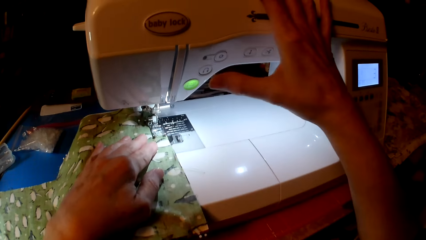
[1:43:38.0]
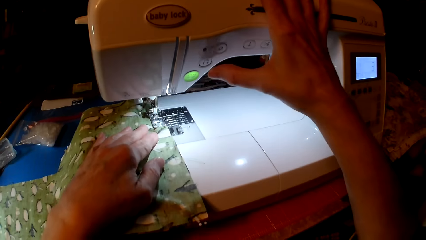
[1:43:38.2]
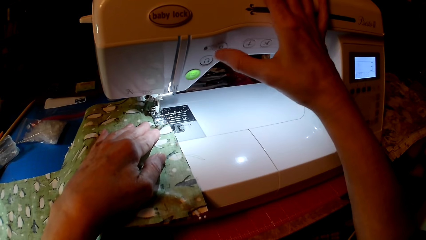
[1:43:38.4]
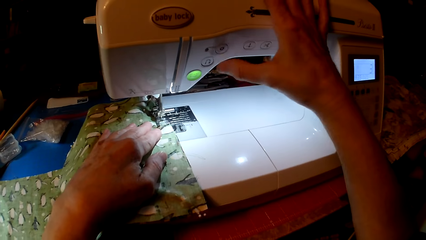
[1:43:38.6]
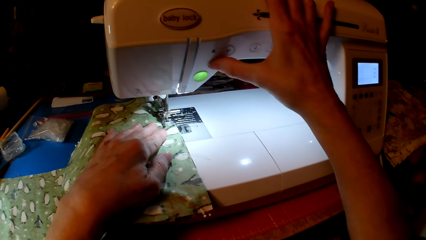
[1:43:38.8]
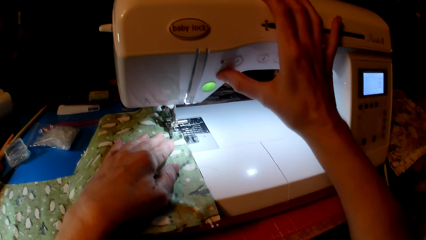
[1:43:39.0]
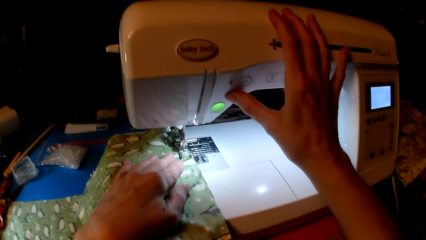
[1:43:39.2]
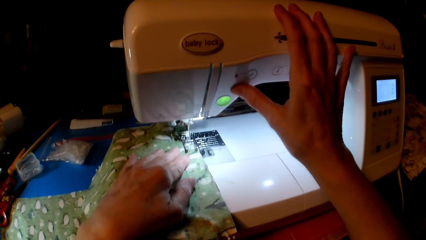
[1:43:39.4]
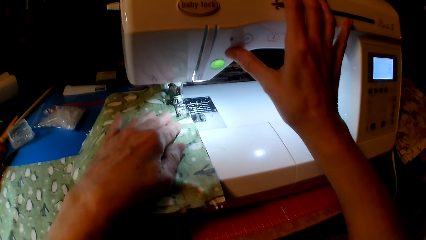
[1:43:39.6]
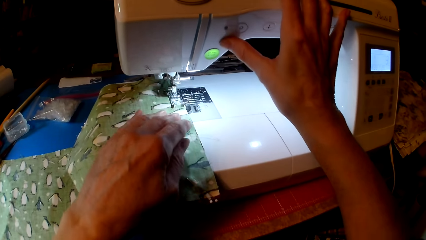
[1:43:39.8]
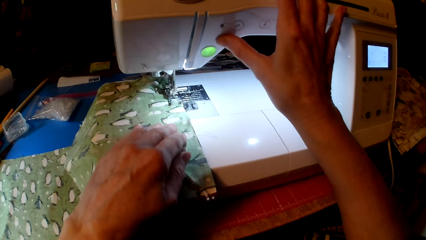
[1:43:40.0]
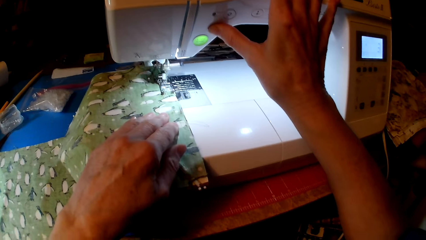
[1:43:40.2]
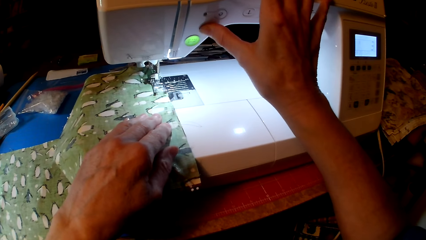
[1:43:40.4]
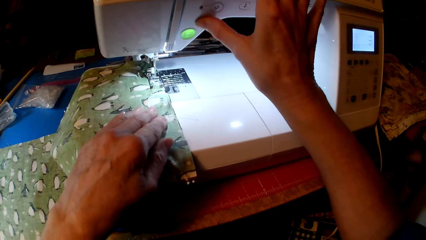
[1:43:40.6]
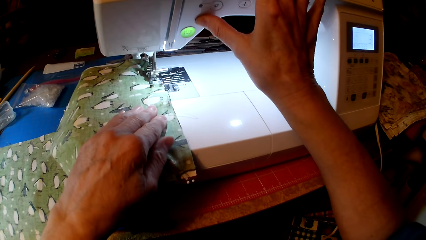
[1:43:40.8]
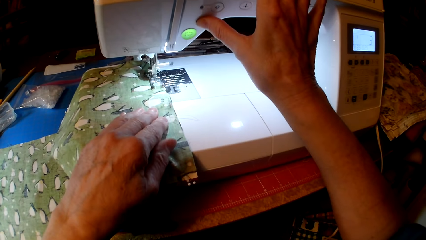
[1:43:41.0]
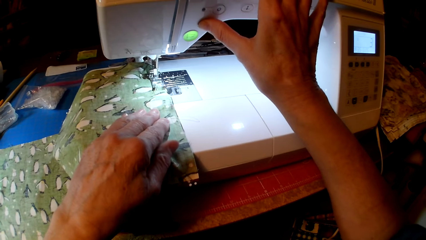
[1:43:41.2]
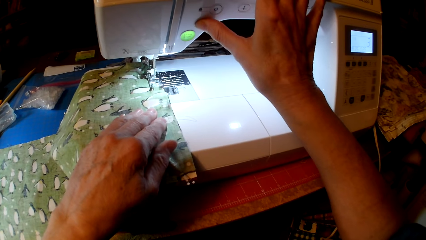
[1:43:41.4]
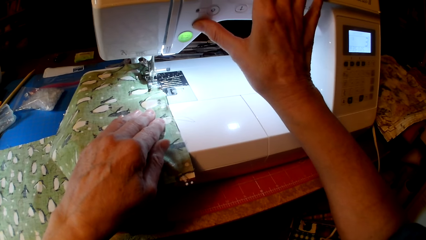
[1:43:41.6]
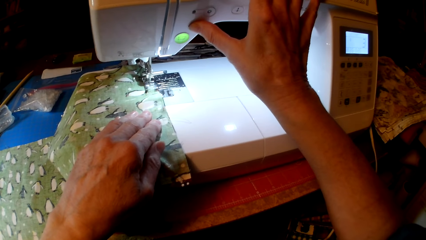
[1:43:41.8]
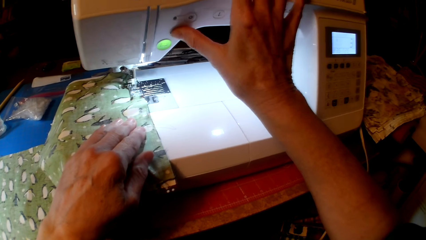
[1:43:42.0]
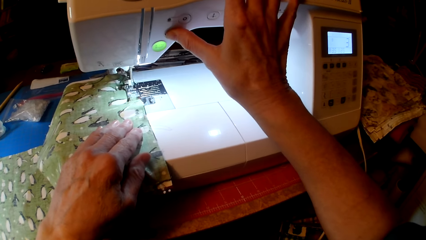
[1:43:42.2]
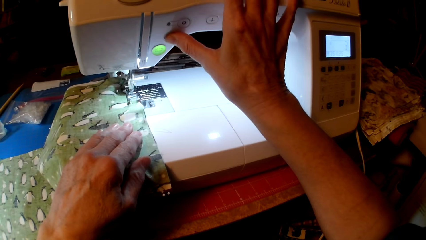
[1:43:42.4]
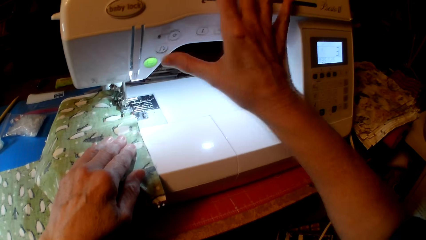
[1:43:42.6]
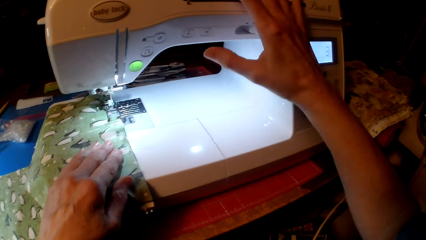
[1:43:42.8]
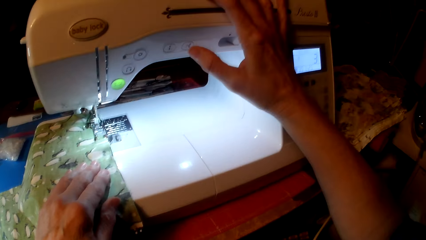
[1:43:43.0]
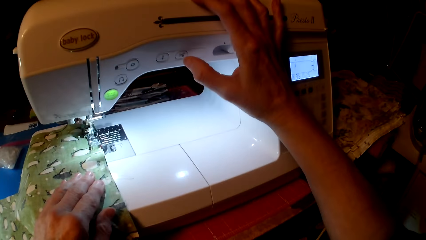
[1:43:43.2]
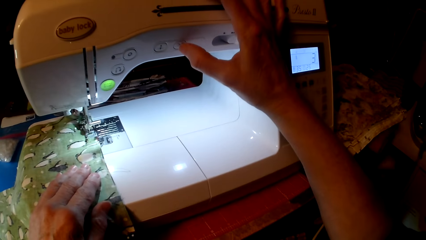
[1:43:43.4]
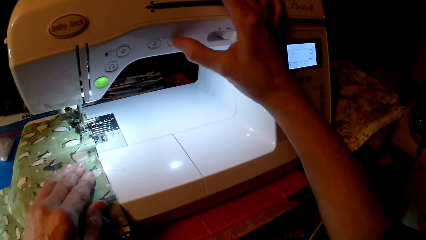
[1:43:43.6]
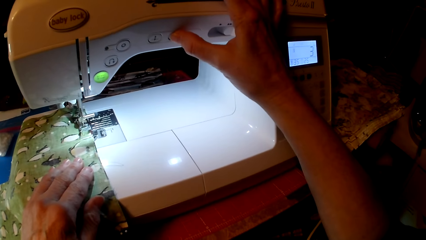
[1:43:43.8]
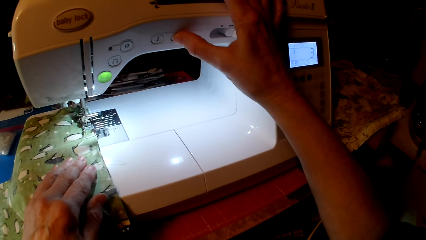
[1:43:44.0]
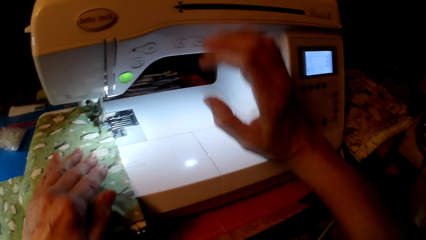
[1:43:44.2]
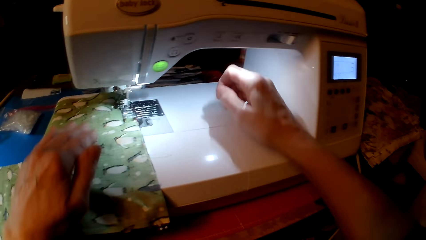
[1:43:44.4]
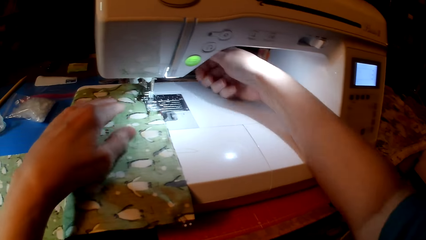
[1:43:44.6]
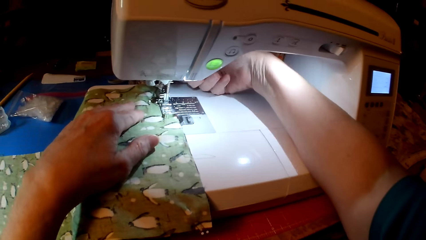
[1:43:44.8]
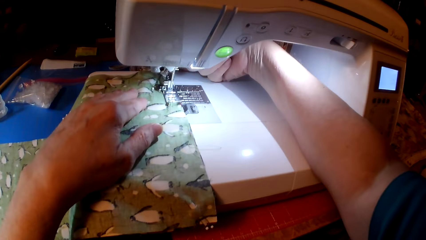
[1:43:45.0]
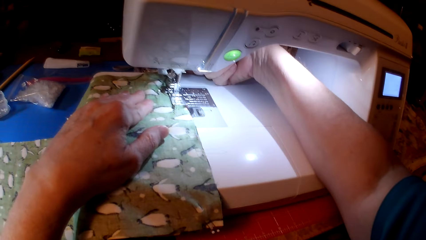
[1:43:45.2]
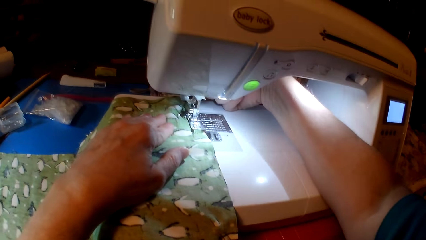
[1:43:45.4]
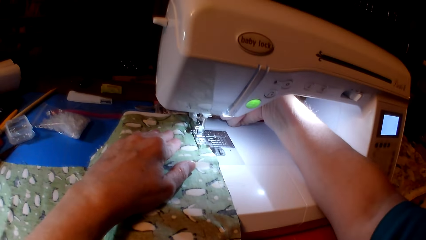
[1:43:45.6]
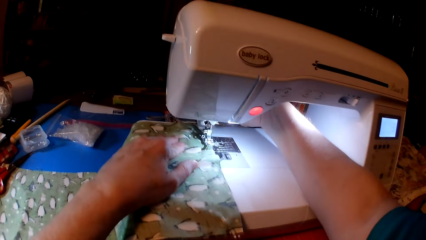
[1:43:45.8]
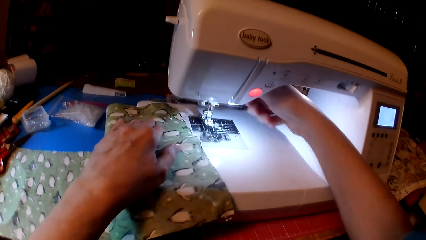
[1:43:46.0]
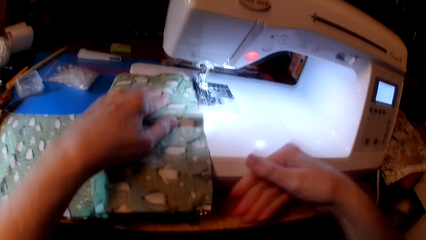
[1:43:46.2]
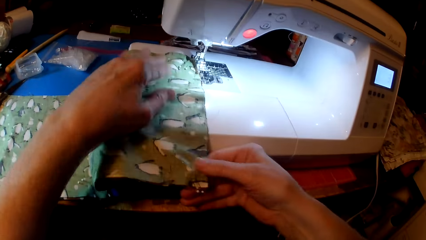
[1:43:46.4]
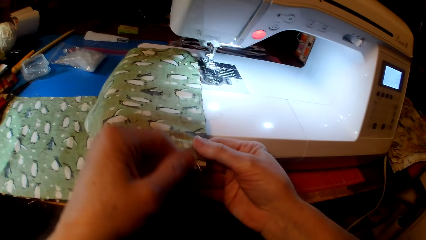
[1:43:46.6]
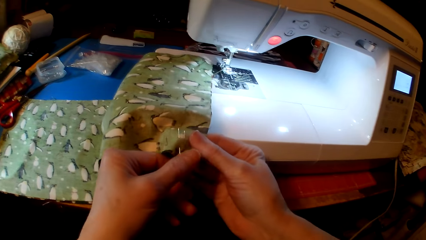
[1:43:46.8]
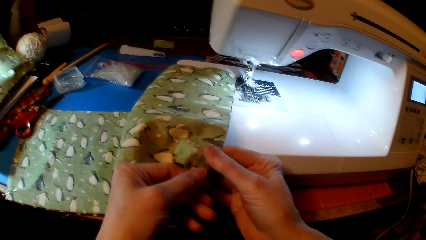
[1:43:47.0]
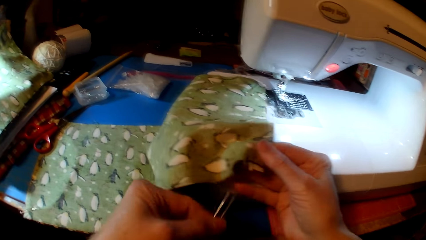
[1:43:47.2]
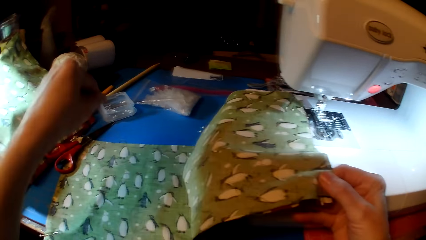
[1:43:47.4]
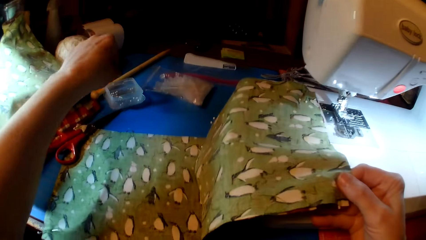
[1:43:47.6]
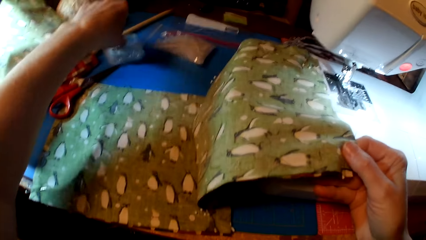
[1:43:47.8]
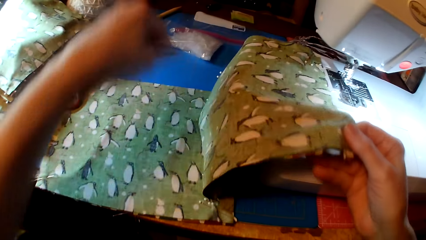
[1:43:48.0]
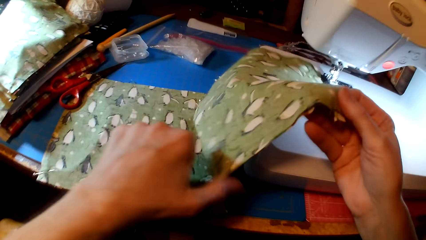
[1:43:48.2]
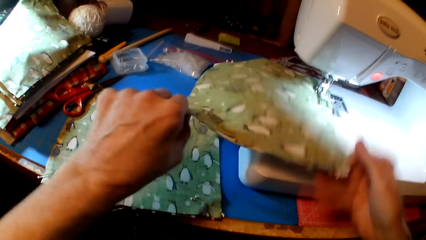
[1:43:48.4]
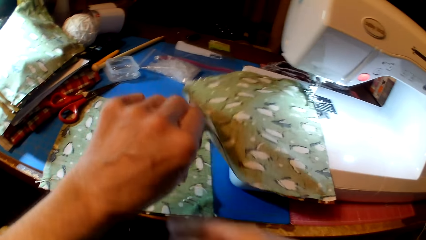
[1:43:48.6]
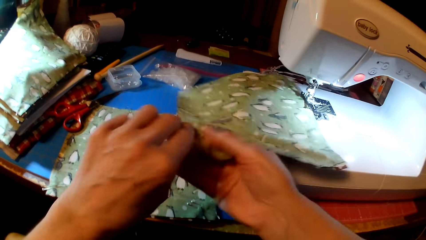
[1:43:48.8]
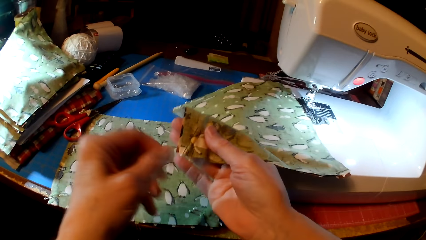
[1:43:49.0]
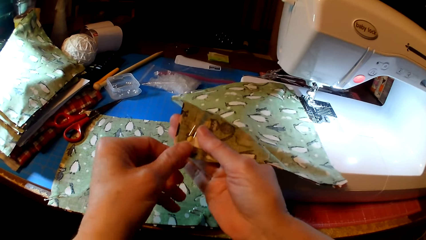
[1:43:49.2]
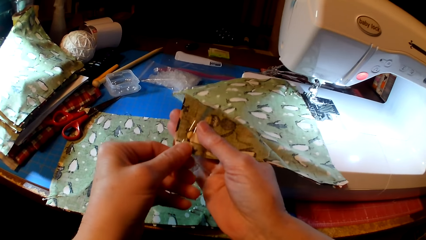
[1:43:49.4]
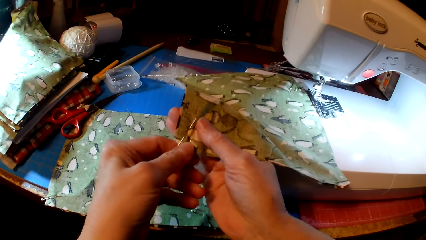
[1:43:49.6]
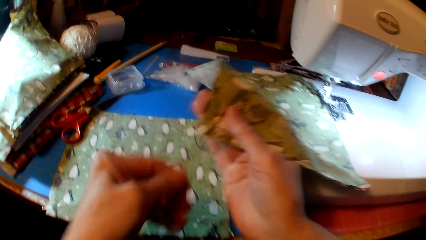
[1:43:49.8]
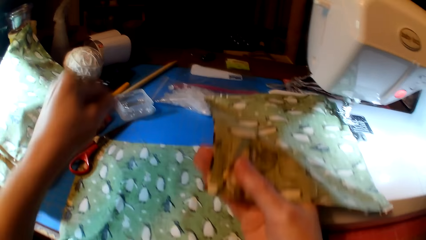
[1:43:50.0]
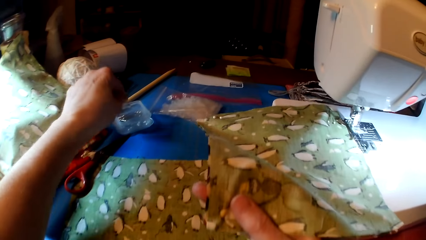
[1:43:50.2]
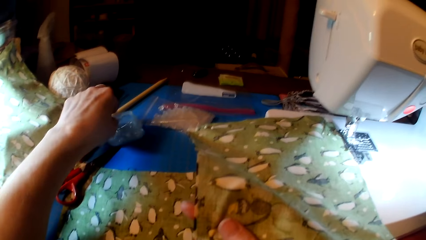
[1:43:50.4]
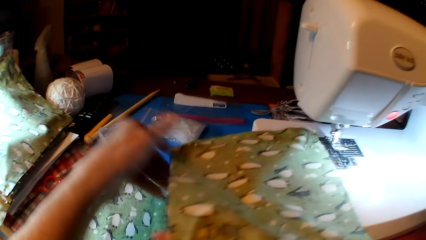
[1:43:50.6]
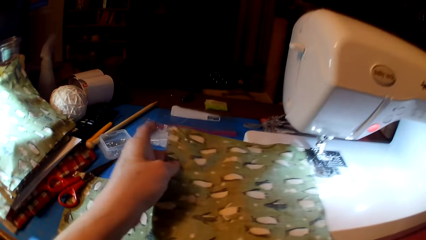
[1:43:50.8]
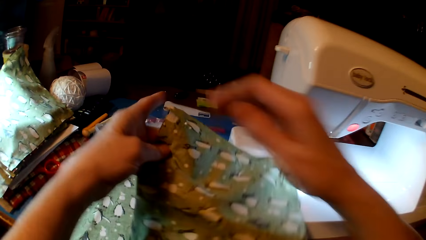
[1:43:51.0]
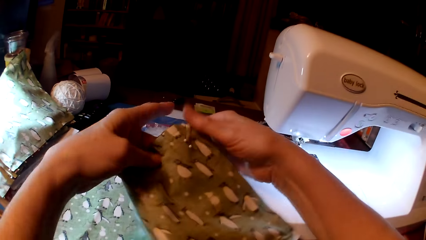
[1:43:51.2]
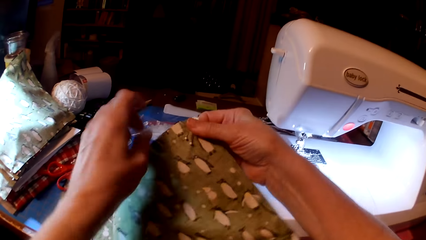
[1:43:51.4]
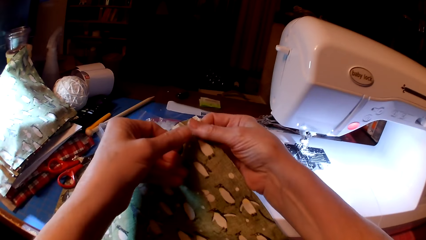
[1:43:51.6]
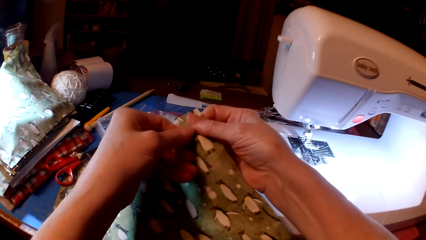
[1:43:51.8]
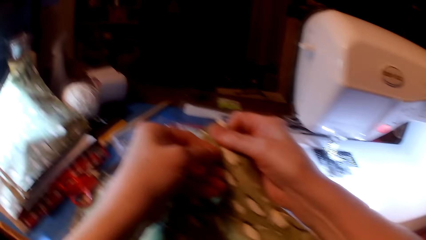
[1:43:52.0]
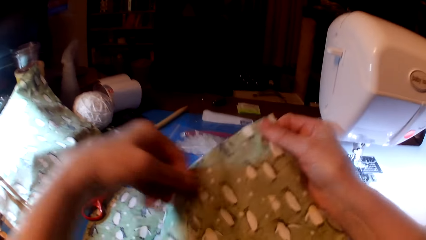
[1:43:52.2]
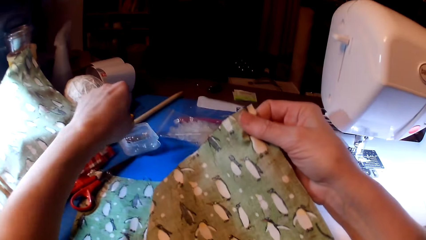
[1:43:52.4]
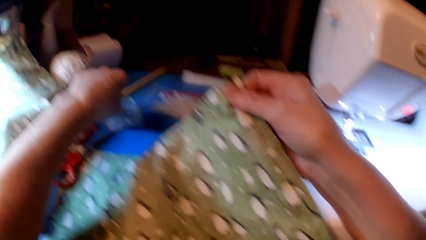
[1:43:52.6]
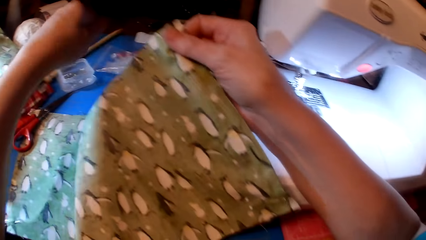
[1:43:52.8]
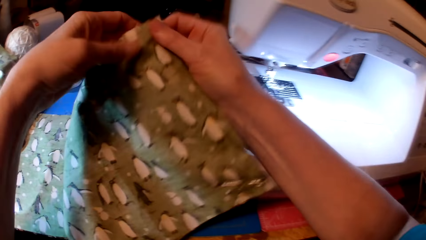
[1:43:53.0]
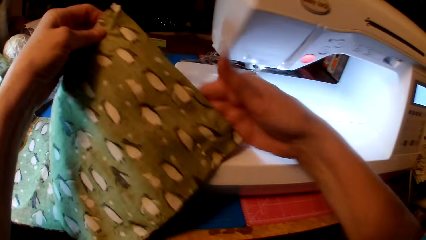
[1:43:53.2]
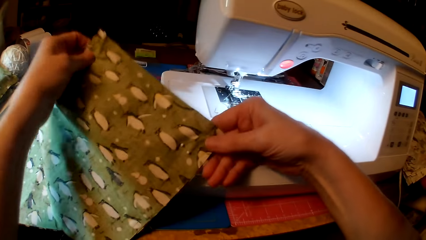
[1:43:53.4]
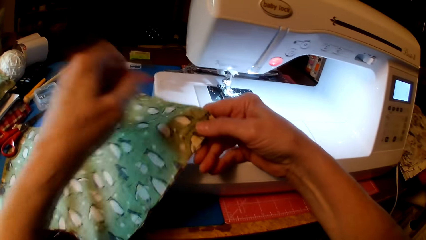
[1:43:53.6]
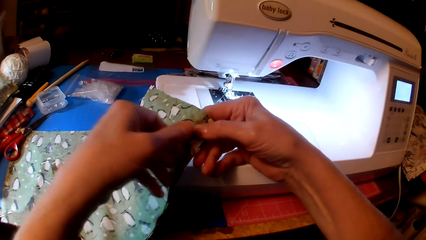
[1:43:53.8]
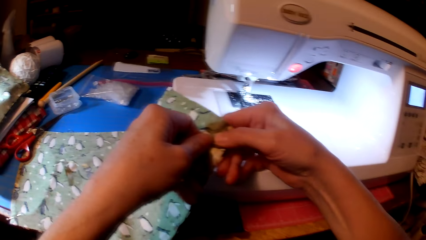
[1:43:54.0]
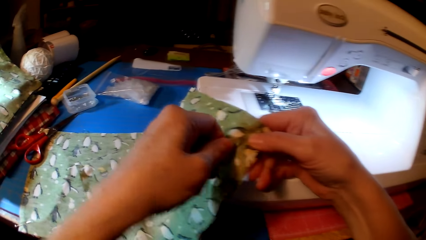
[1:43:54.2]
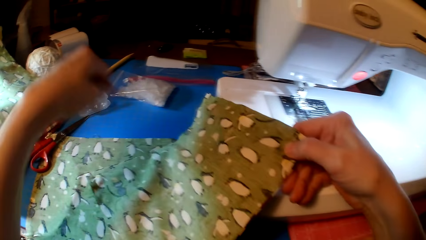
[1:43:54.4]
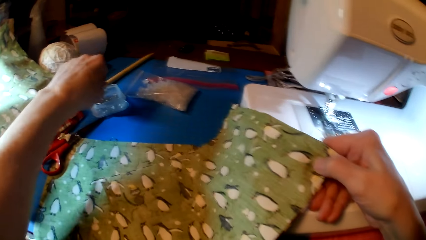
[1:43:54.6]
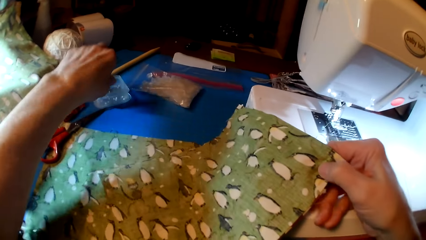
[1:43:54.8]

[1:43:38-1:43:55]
The camera wearer presses the sewing machine, looks at the cloth and presses the sewing machine. They touch the presser foot screw. They remove a pin from the cloth and put the pin in the container. They hold the cloth. They remove a pin from the cloth and put the pin in the container. They remove a pin from the cloth. They drop the cloth.
